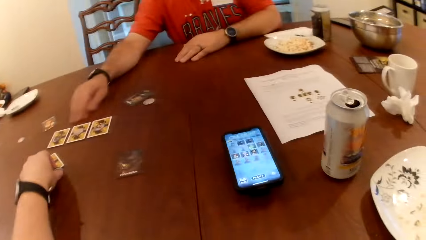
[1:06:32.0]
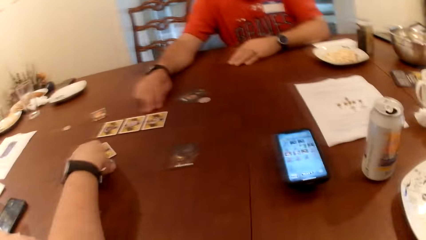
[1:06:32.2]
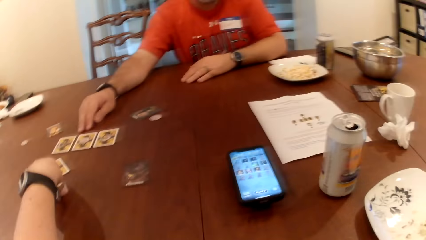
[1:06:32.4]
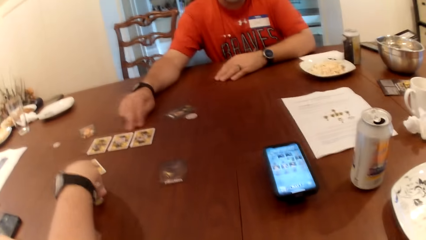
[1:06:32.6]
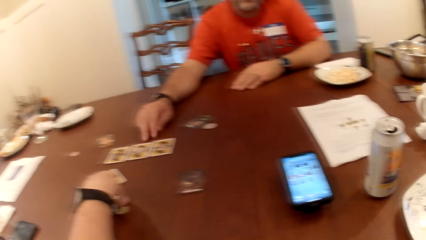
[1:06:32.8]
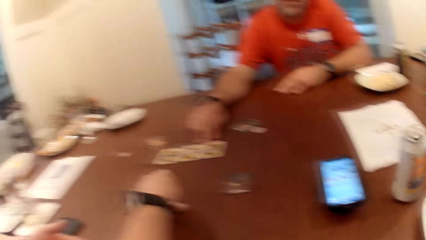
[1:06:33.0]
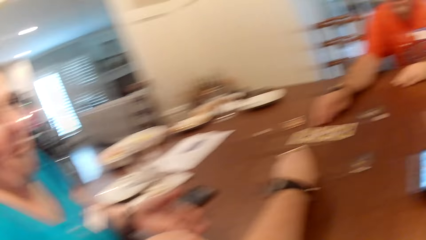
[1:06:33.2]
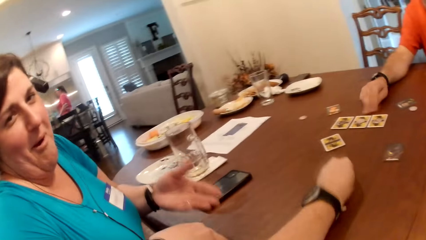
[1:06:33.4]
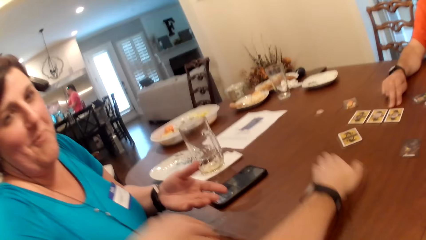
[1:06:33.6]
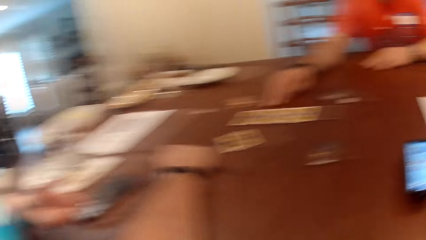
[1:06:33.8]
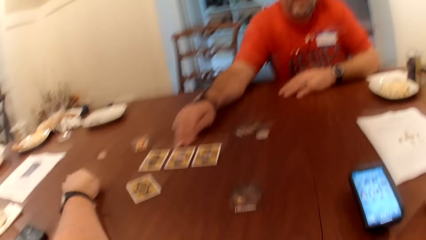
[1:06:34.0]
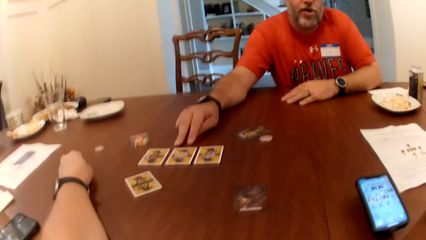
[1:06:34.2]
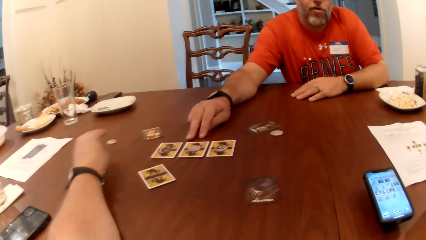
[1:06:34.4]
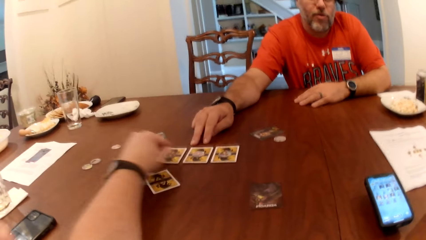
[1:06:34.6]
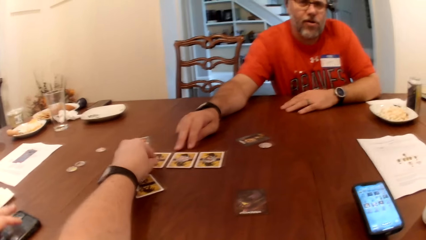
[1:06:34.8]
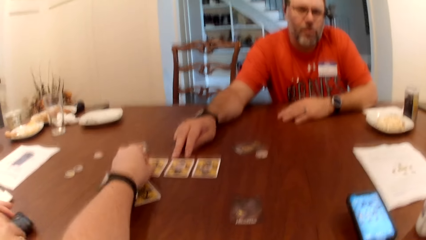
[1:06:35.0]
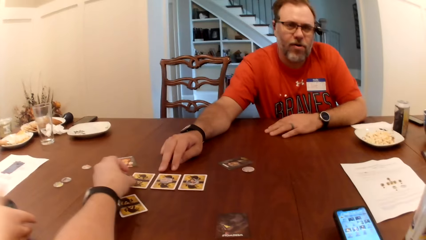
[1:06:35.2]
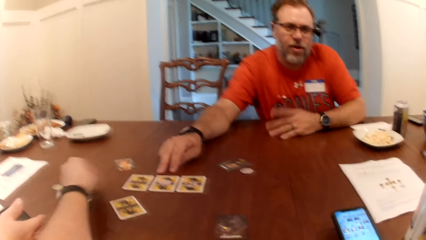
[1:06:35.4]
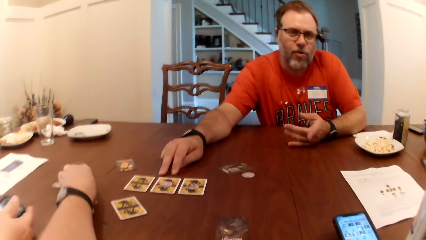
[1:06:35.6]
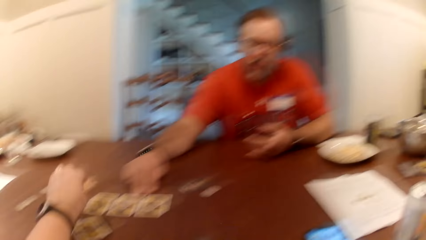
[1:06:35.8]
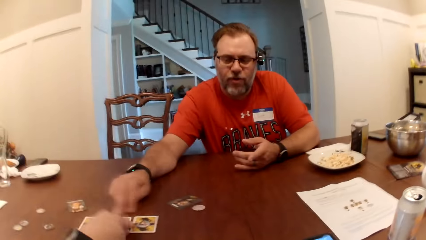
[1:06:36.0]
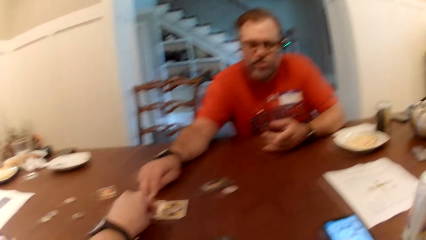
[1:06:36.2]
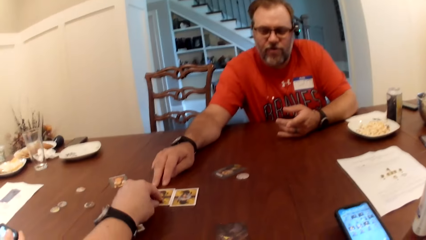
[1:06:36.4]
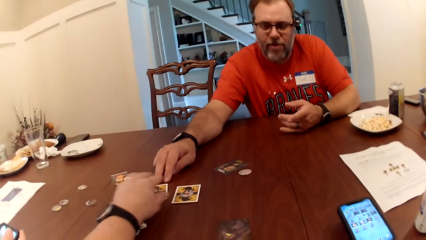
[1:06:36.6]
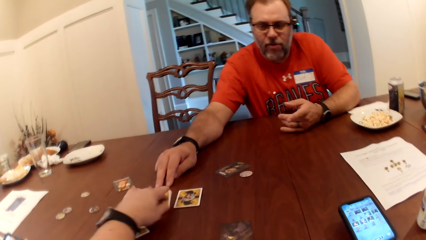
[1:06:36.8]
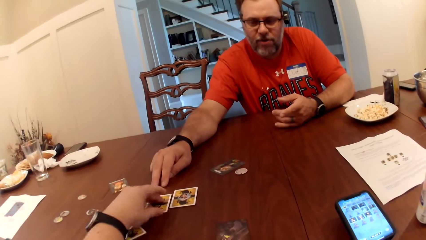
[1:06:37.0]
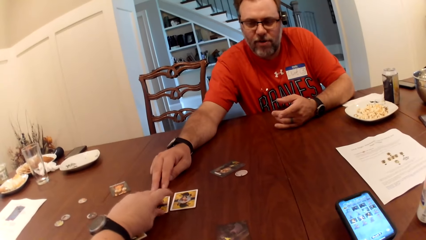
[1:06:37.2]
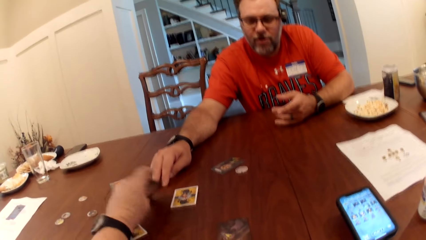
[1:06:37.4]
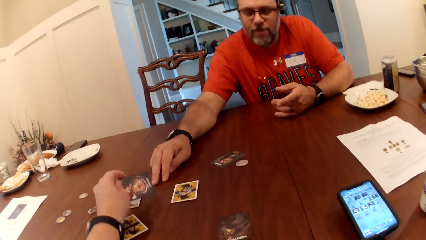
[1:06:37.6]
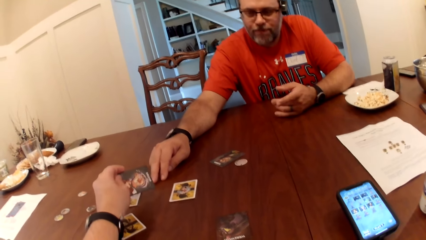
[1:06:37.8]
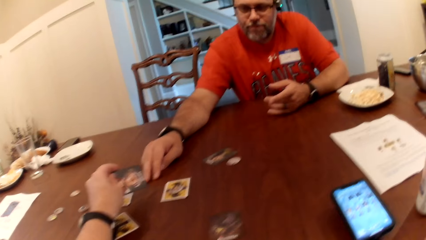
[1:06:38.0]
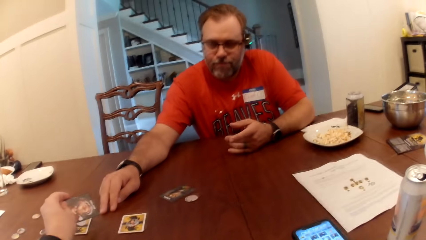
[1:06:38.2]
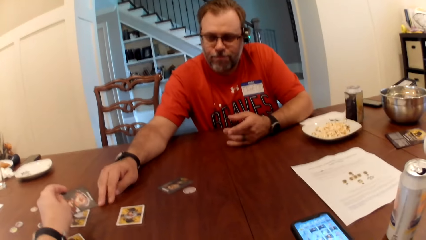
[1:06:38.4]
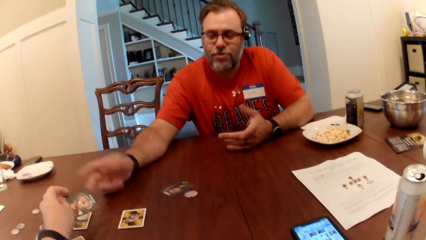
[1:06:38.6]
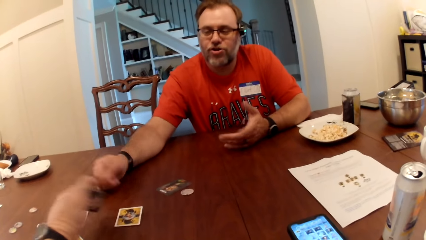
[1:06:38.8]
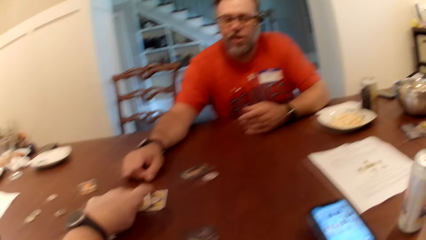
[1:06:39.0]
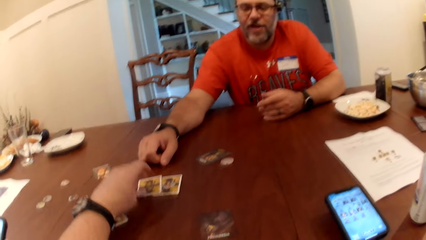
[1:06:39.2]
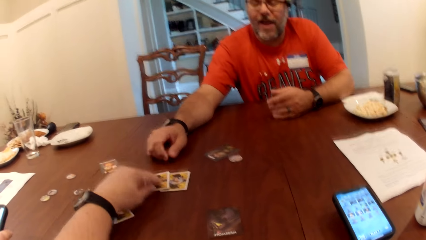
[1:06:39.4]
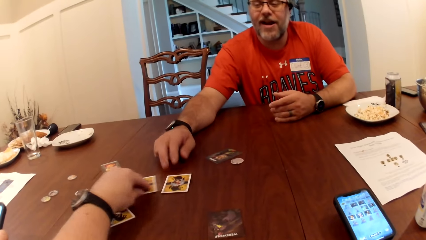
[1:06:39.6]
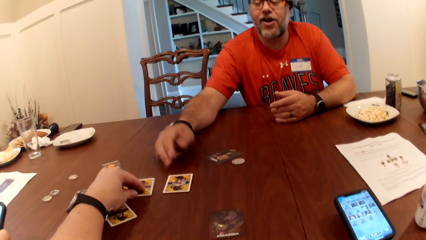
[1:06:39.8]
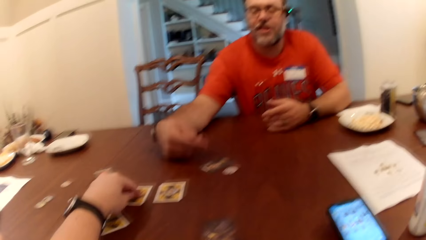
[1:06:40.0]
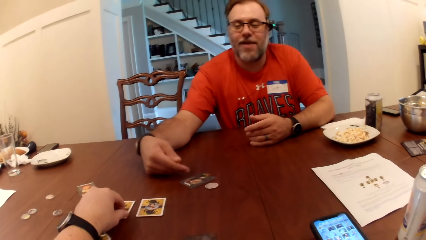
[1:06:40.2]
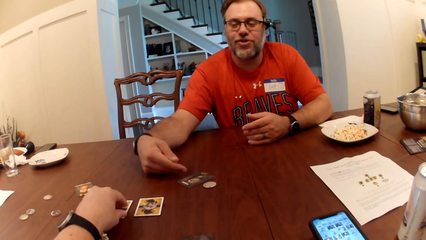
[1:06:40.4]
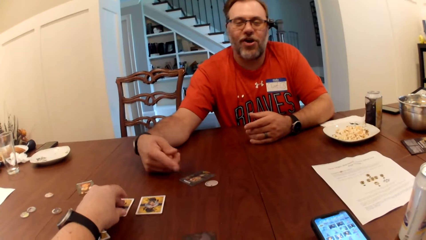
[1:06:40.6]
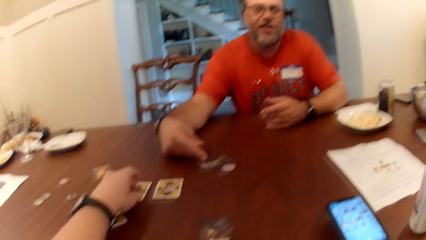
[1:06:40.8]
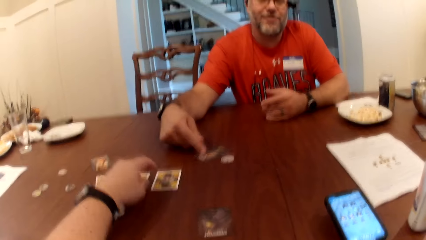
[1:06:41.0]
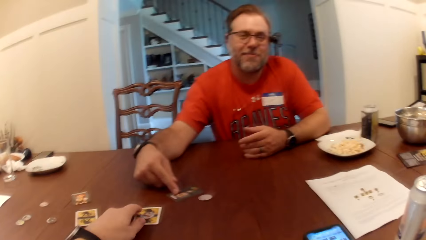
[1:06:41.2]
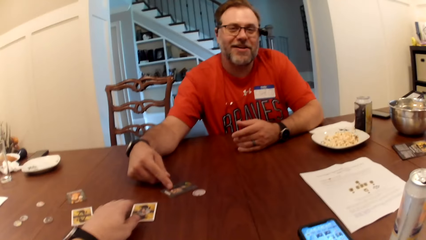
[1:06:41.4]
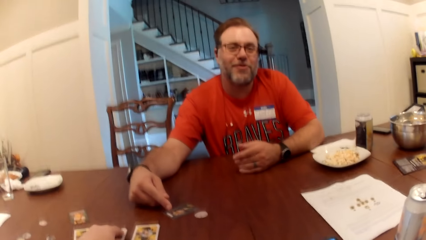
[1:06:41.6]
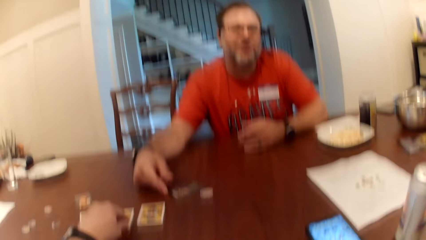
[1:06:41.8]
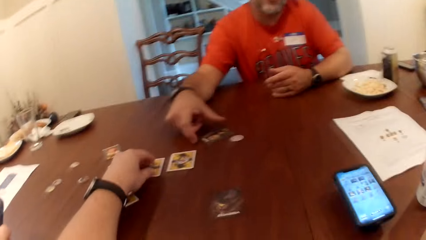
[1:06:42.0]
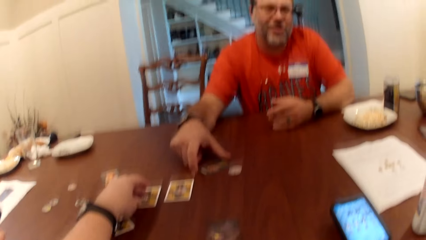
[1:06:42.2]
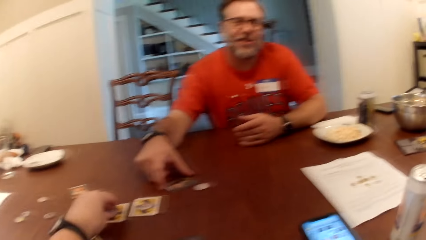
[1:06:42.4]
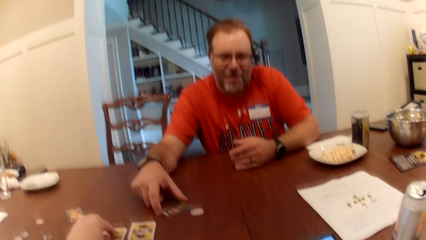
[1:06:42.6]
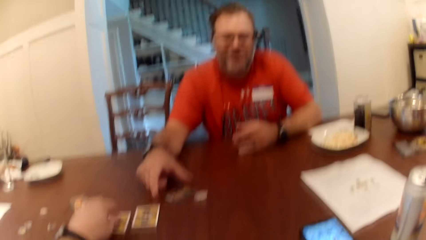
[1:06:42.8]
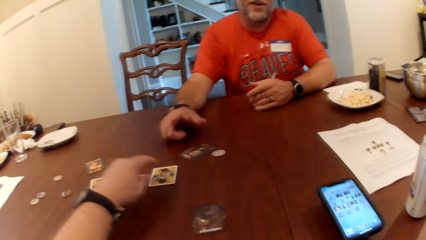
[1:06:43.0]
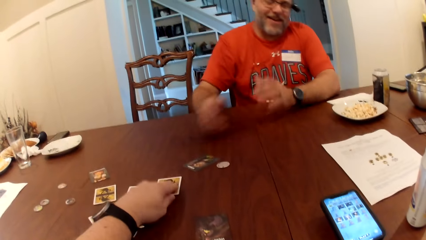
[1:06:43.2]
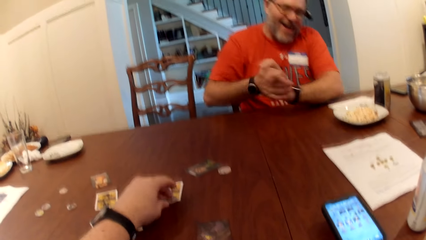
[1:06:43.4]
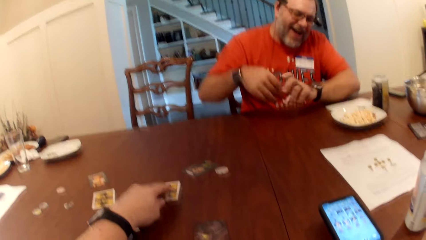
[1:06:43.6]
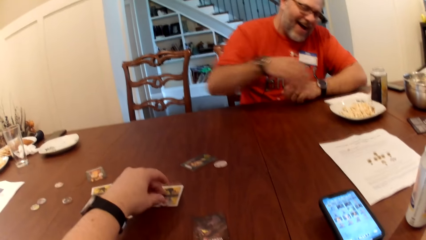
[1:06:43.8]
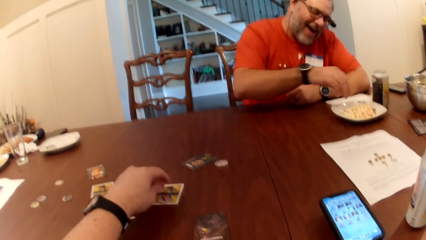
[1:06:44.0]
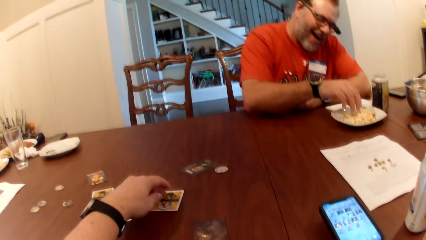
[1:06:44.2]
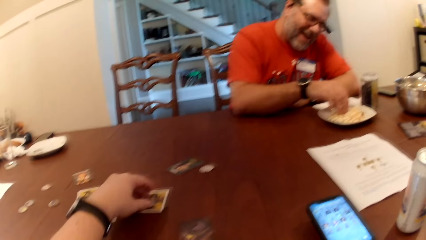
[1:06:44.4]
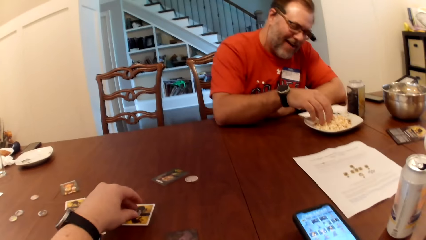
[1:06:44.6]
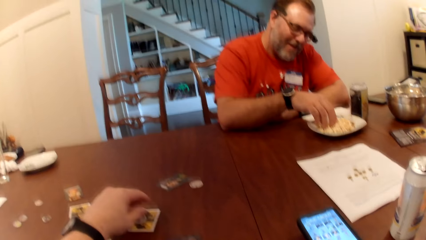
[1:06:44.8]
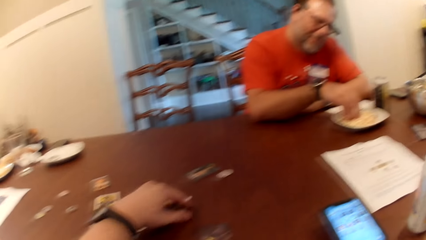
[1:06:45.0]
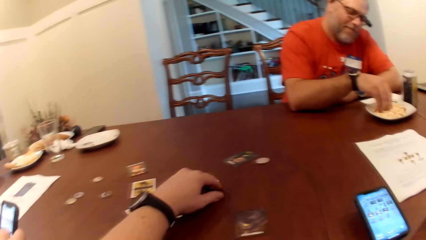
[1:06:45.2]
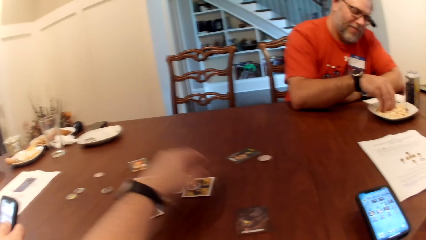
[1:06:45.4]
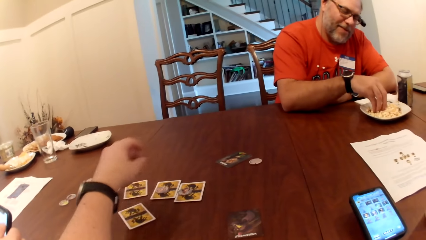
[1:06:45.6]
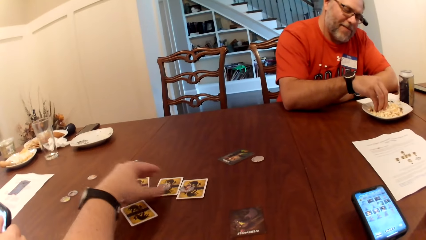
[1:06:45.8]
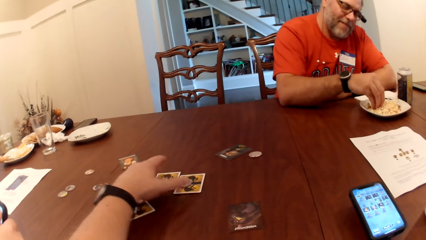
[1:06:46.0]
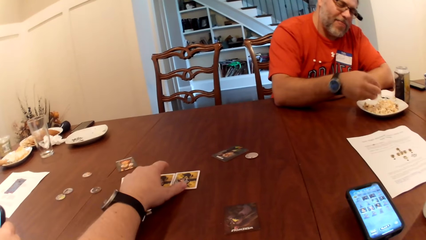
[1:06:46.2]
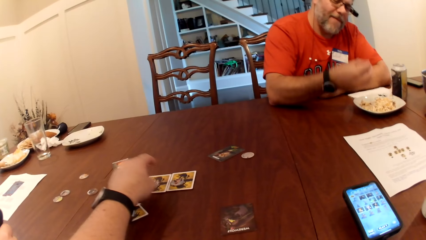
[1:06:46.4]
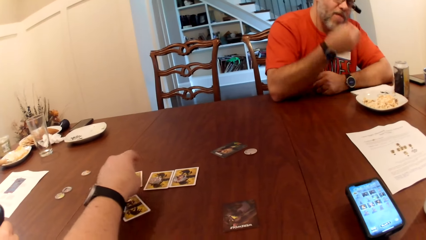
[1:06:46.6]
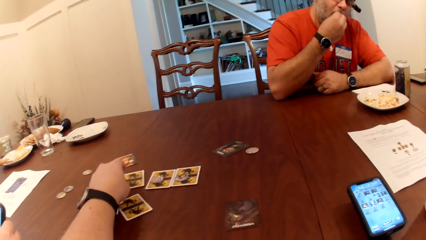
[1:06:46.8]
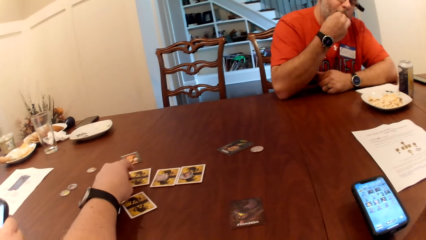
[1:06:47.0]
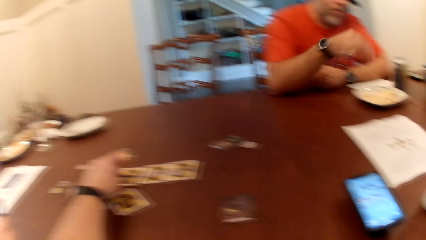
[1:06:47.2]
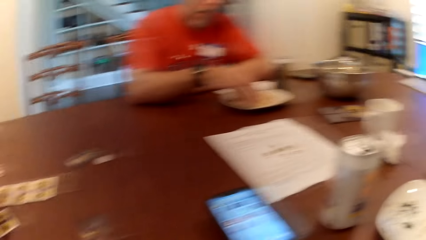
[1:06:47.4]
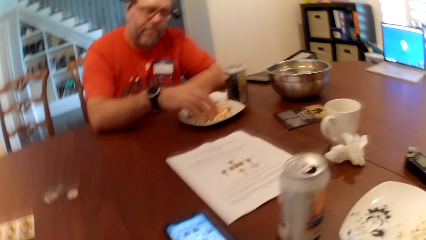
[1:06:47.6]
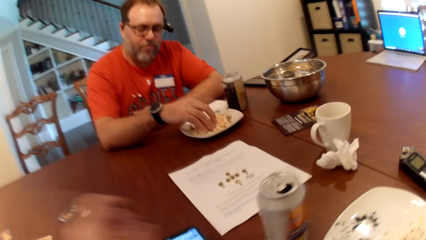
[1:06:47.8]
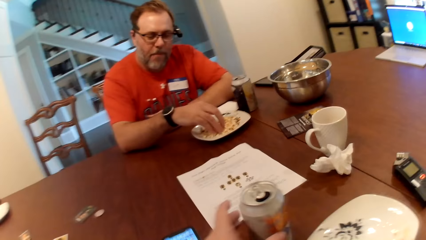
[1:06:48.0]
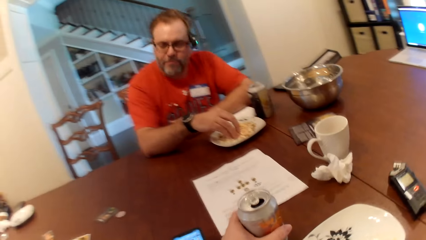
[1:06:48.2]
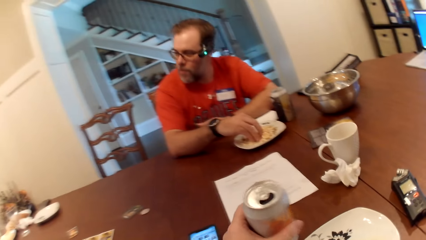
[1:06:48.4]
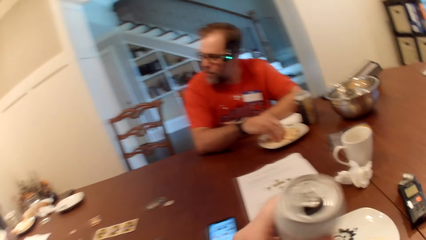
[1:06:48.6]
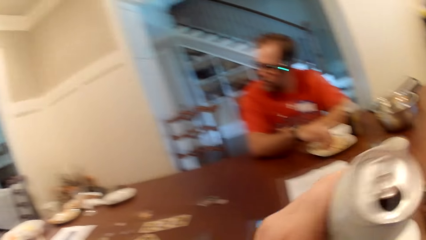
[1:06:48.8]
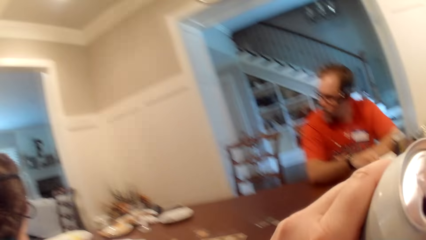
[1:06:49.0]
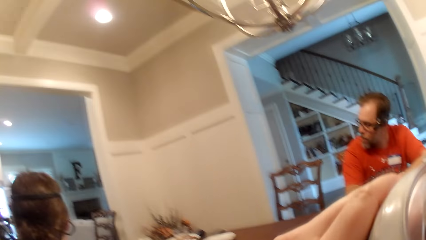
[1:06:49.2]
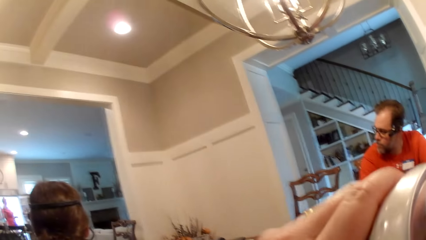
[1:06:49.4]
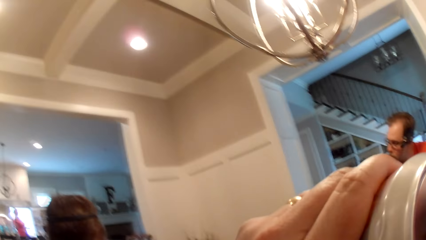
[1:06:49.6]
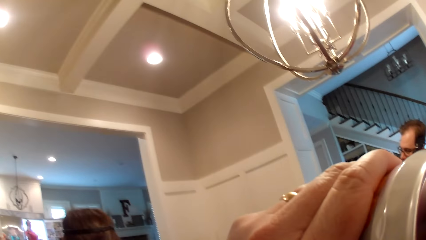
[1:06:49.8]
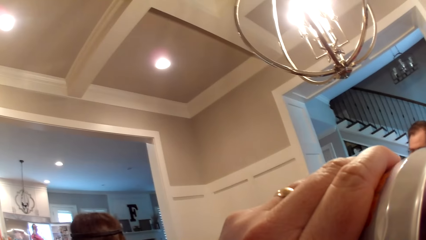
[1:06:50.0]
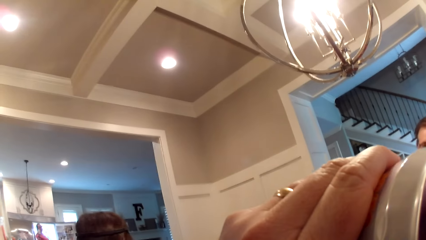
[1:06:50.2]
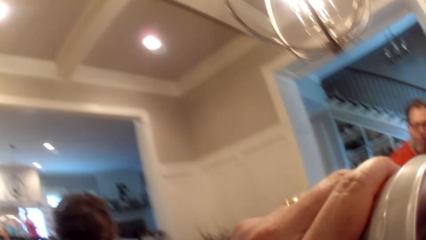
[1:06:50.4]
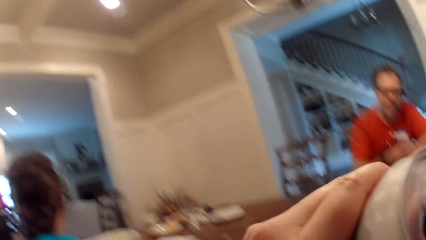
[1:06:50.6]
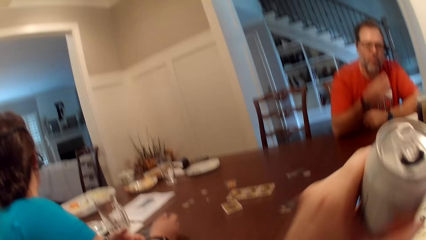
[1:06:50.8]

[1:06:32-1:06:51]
The man moves the hands. The camera wearer drops the token on the card on the table with his left hand. He touches the cards, picks up the card from the table with his left hand, and flips the card. He drops the card on the table with his left hand and adjusts the cards on the table with his left hand. The man touches the card. The man picks up a snack from the plate on the table with his right hand, eats the snack from the plate on the table with his right hand, and picks up a snack from the plate on the table with his right hand. The camera wearer picks up the can from the table with his left hand. He drinks soda from the can with his left hand.
